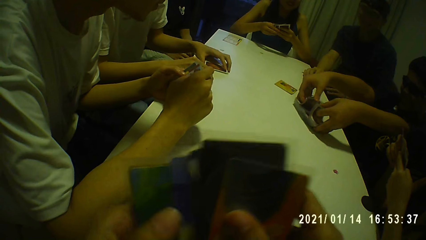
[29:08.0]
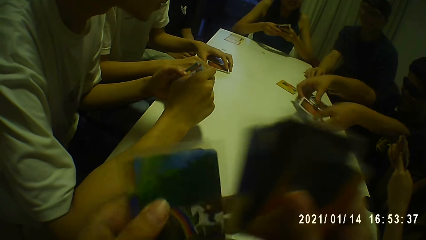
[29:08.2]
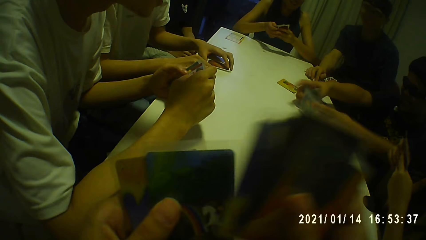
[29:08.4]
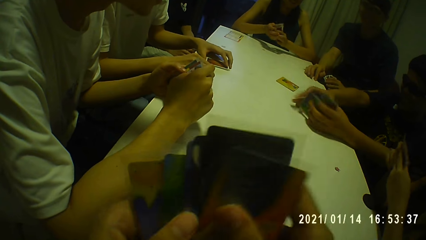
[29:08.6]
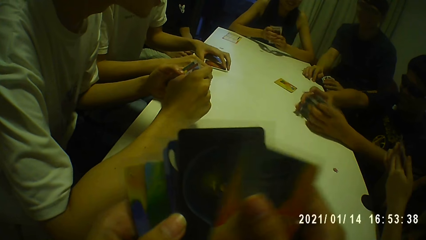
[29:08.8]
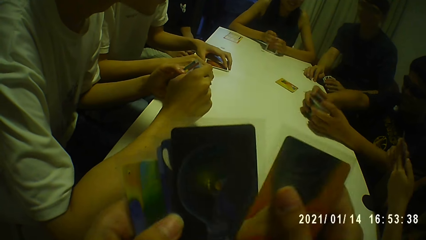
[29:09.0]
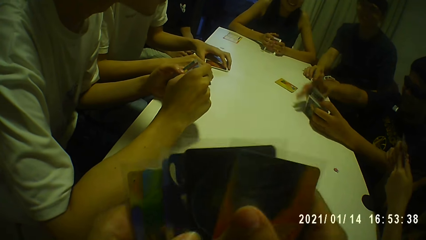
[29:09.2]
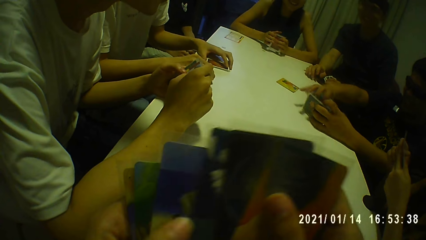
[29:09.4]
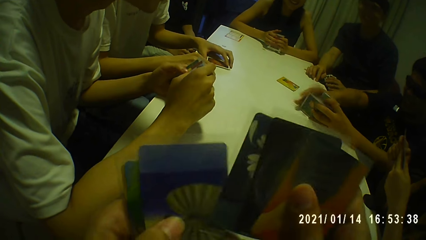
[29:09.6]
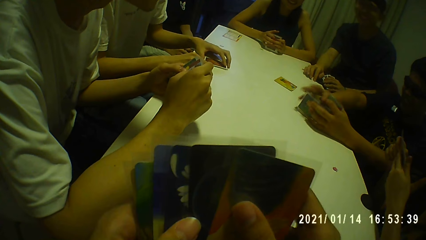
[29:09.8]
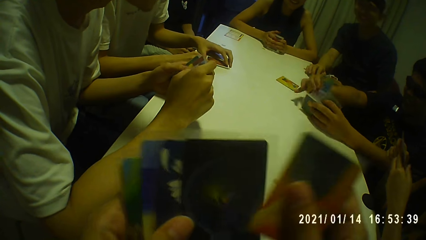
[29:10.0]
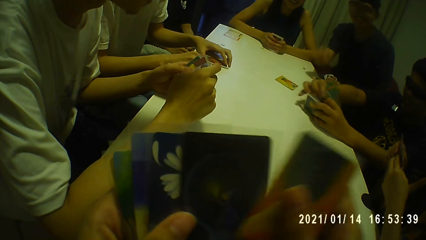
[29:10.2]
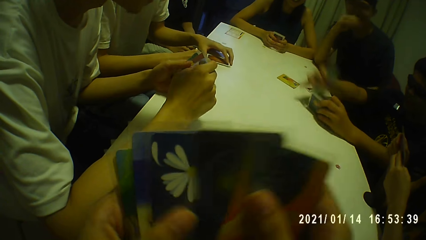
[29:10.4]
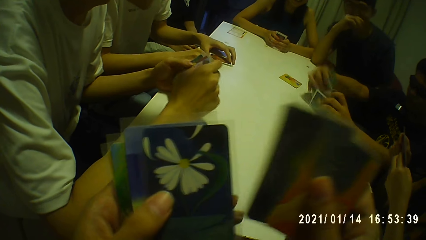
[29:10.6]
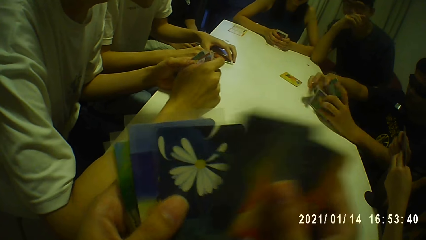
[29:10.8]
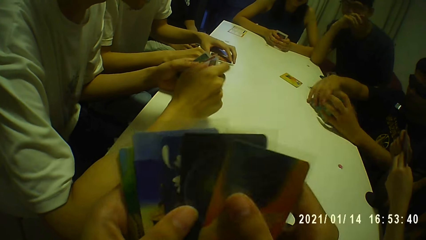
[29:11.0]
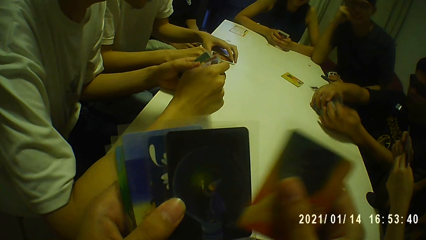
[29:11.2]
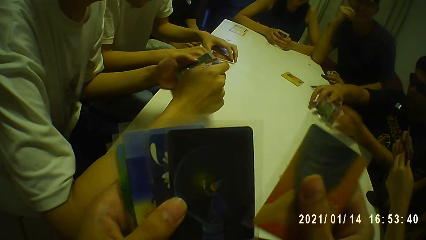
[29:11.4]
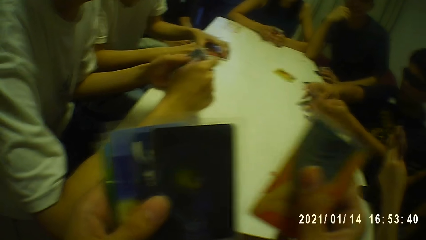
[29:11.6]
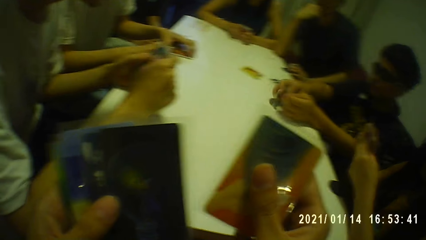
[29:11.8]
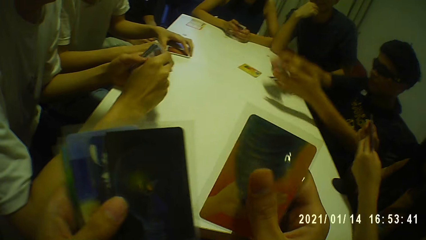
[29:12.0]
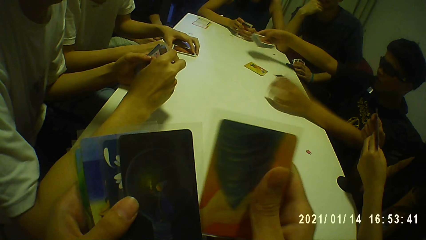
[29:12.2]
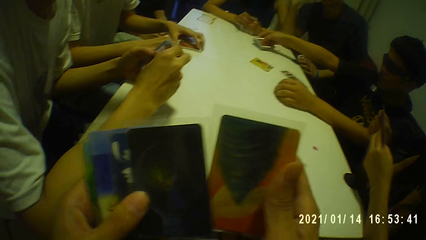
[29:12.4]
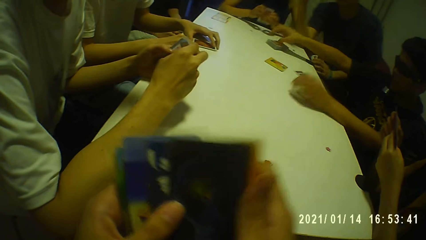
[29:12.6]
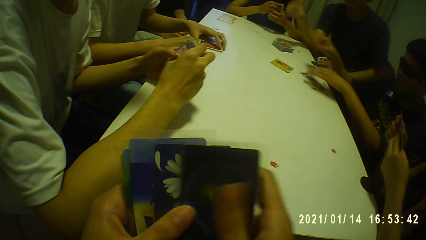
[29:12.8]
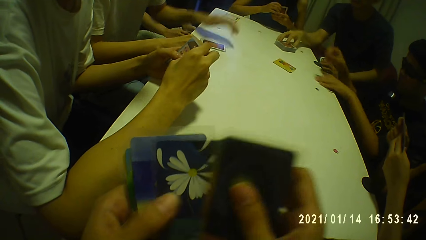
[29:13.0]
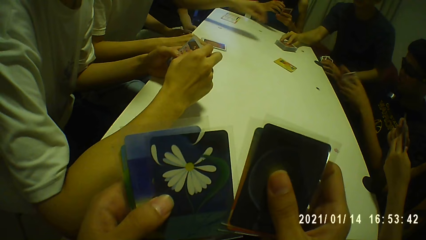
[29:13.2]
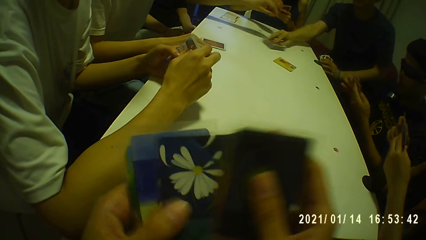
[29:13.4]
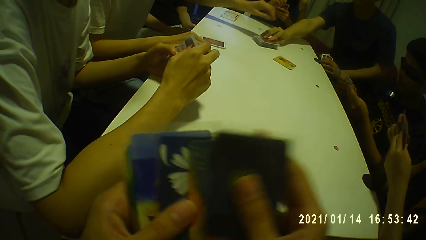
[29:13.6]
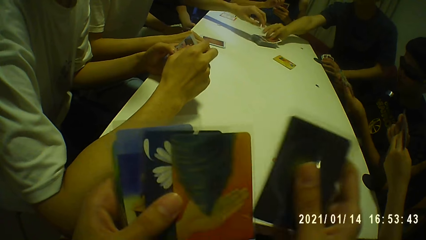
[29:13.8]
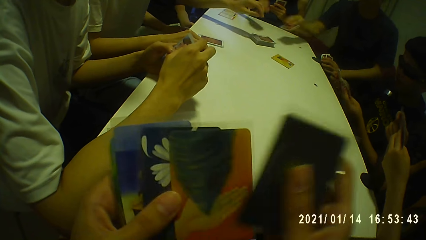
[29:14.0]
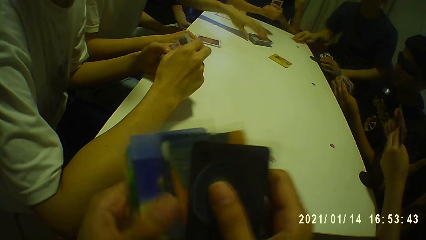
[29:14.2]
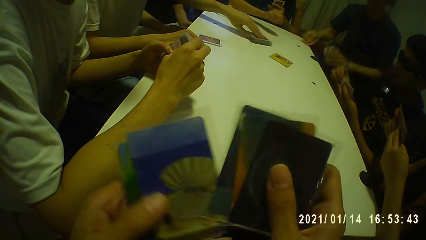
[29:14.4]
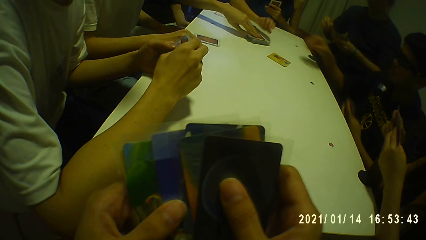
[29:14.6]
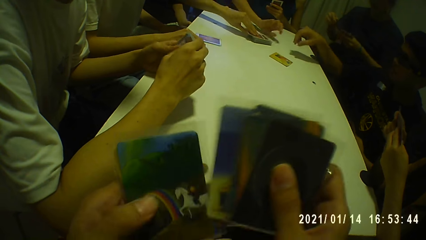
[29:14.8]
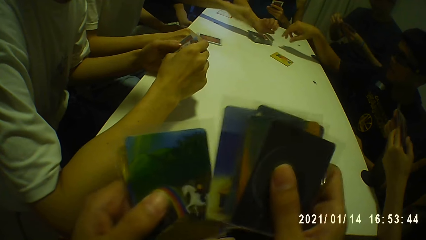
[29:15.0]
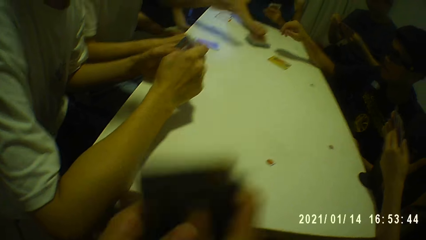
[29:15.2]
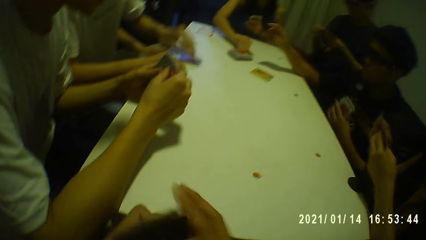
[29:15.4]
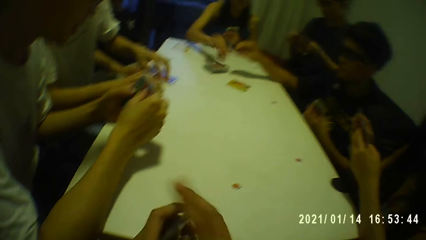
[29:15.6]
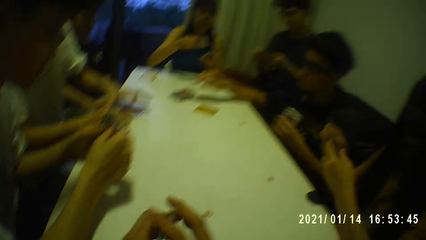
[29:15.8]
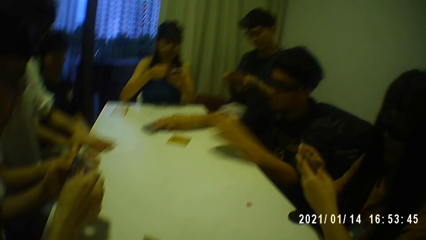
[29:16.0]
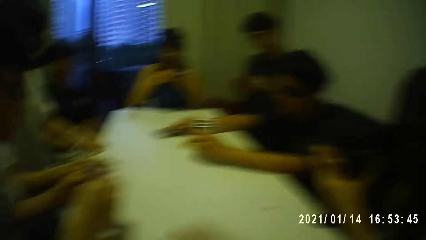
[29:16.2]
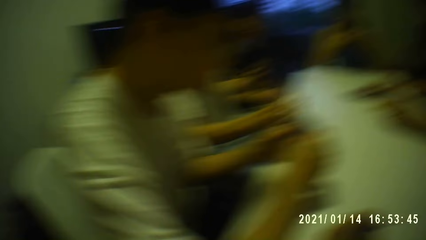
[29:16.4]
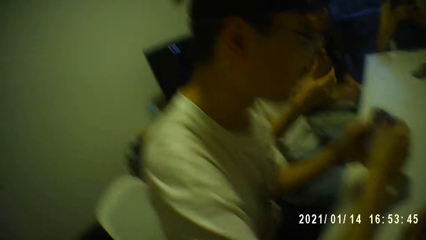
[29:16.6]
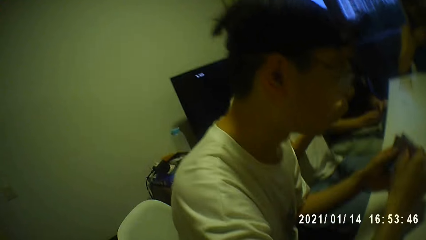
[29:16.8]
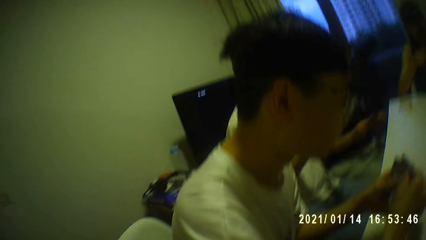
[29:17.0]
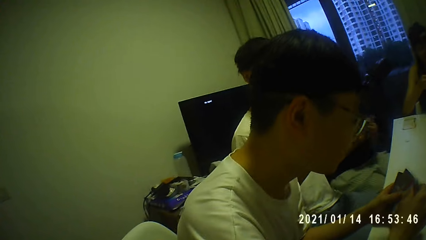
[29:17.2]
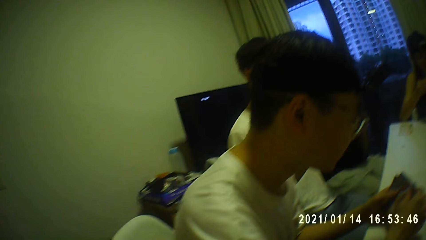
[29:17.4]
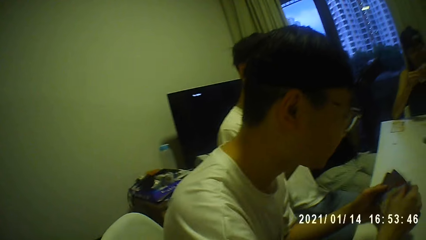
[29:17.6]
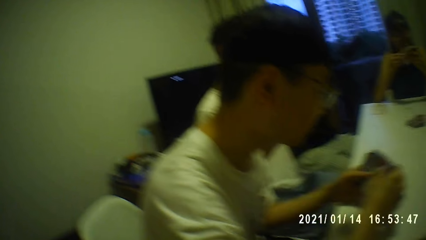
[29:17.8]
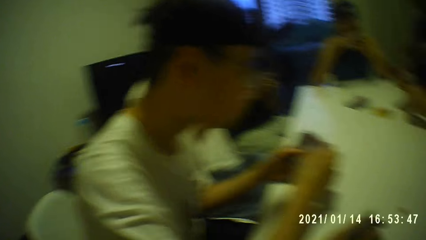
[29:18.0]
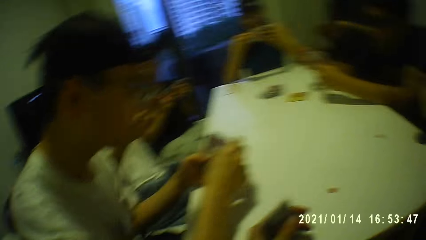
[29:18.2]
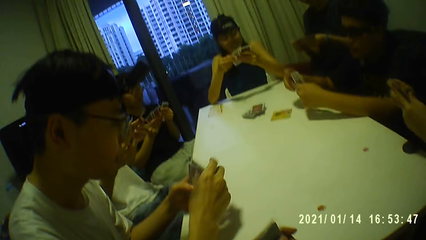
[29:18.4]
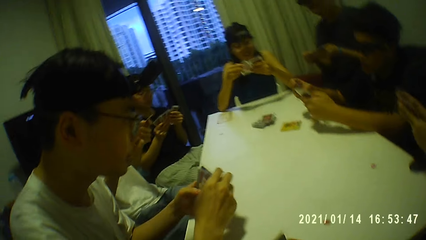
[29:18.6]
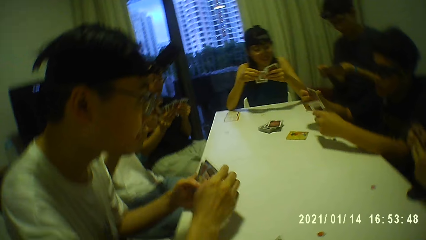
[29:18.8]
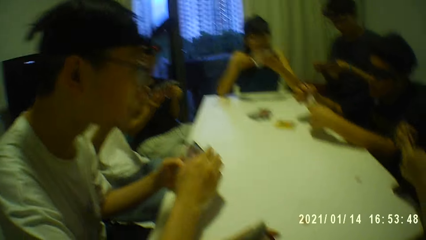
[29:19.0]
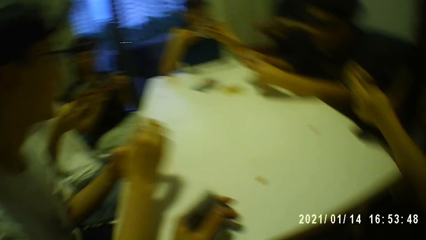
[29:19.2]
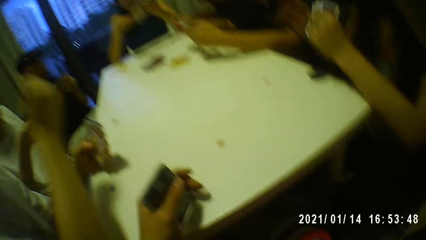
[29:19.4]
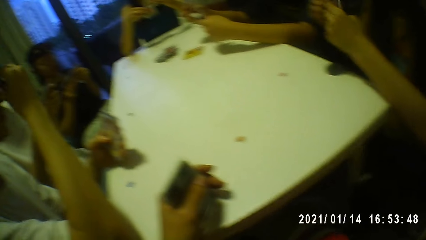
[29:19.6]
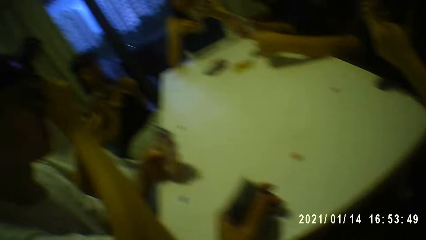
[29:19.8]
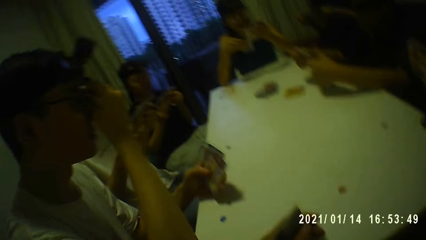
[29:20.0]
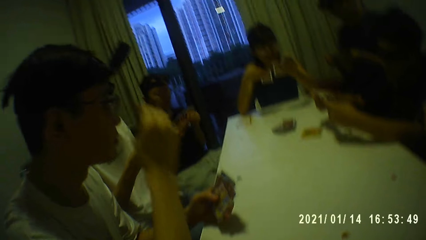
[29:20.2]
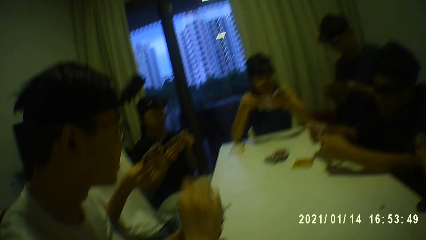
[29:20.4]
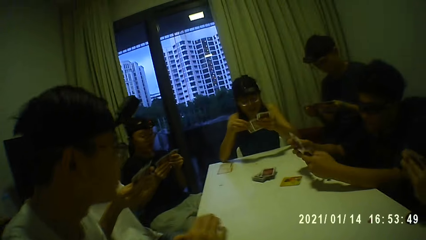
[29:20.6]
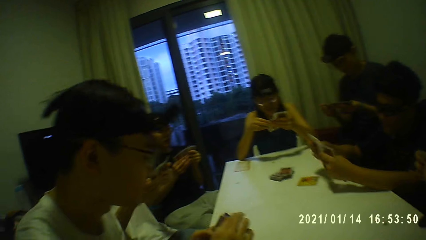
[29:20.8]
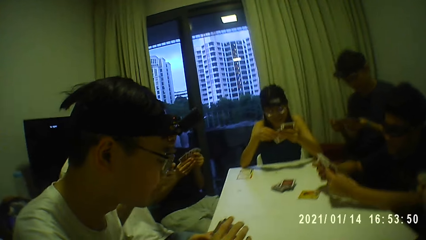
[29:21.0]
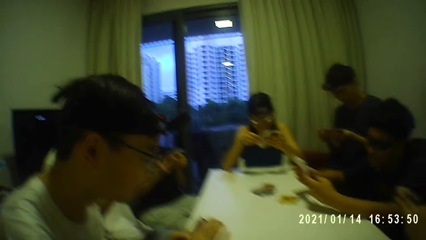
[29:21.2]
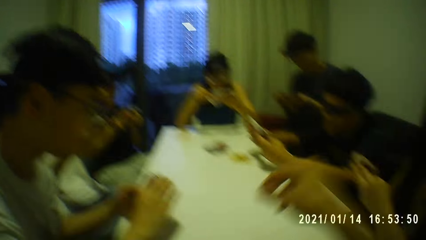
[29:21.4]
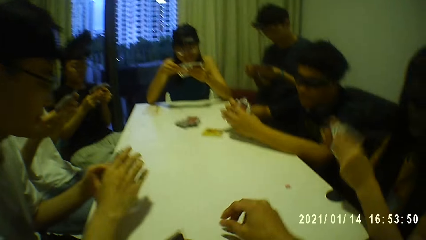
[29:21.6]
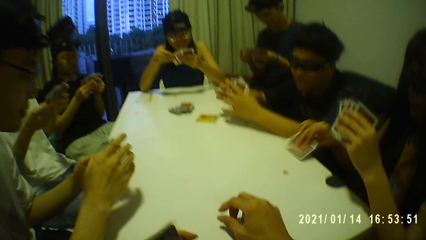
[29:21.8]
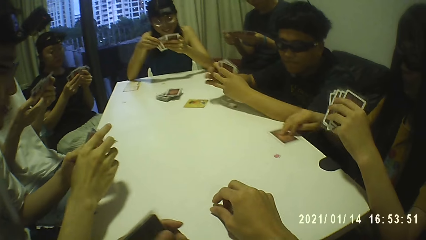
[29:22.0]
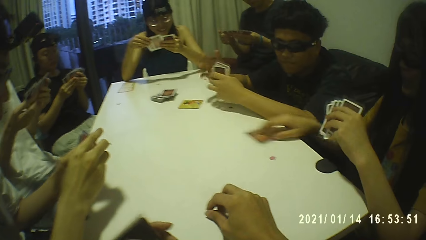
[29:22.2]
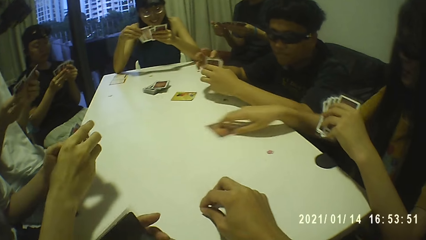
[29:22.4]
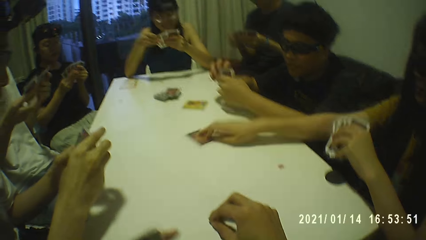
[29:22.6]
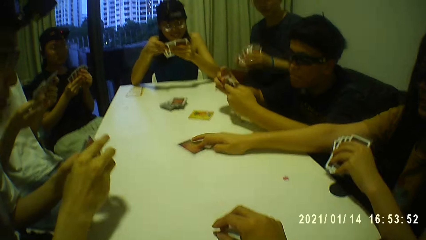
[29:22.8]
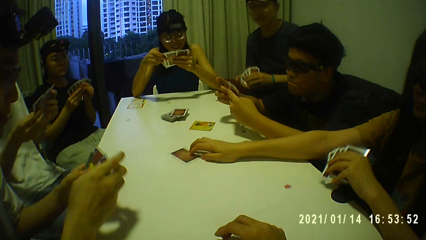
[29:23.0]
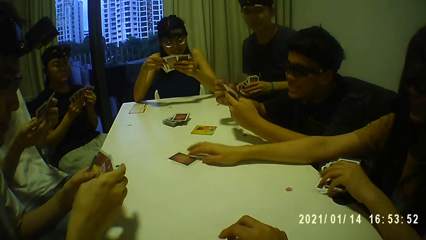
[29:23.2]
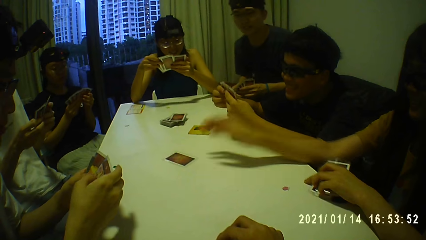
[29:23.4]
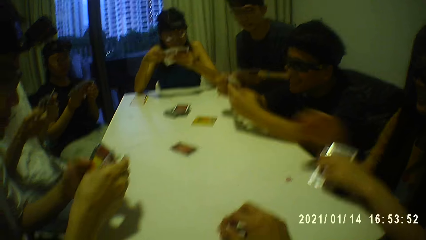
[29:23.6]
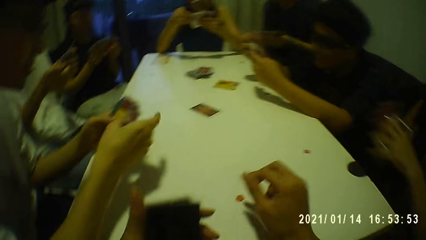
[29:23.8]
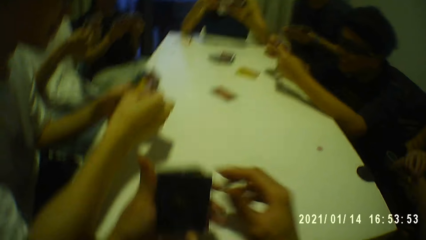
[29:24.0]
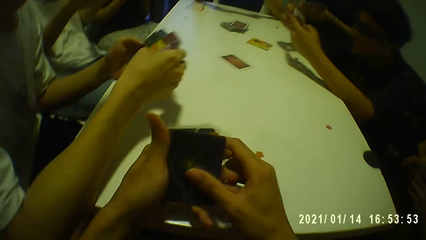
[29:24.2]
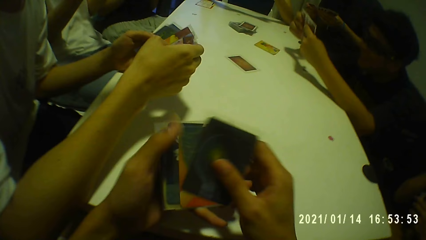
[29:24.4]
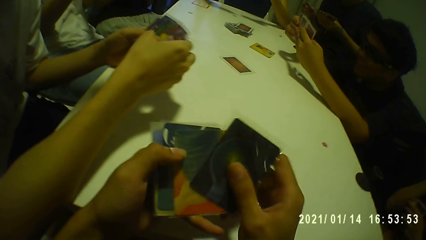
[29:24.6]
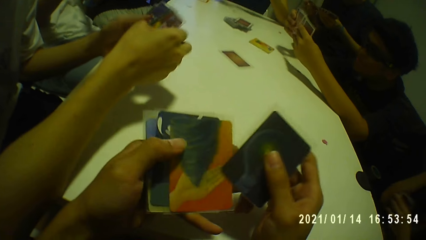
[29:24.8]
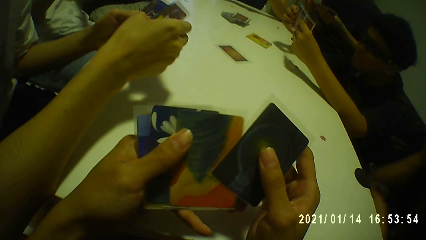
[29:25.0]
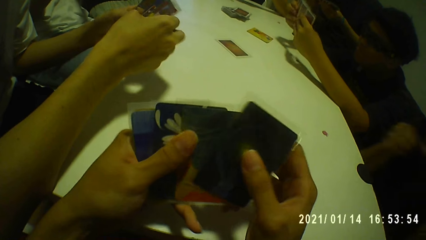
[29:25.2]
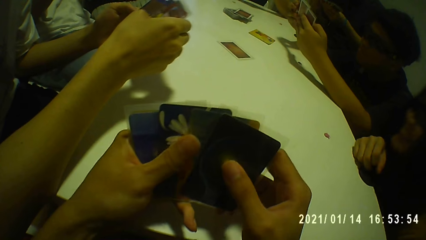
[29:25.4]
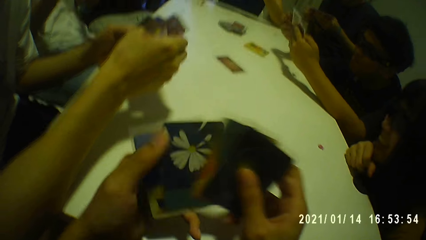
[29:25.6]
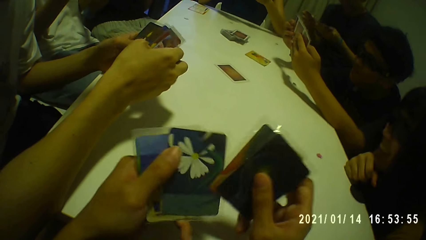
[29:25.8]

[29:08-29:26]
The boy gathers the cards on the table in both hands. The boy drops the cards on the table with his right hand. A man adjusts the cards on the table with his right hand and picks another card from the table with his right hand. The boy puts cards on the table. A lady picks another card from the table with her right hand. Another lady picks another card from the table with her right hand. A person touches a camera. A girl plays another card on the table with her right hand. The camera wearer searches through the cards in his left hand with his right hand.
